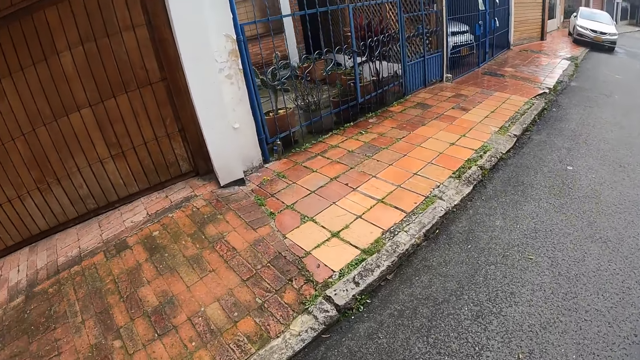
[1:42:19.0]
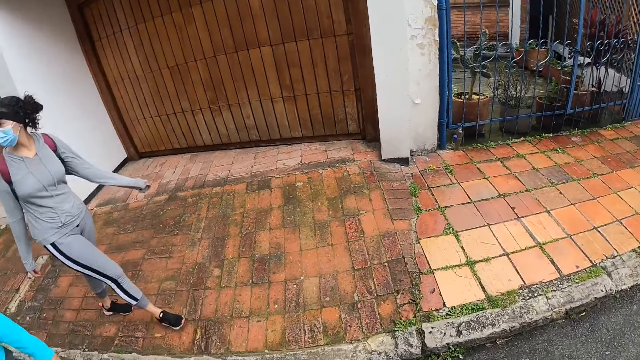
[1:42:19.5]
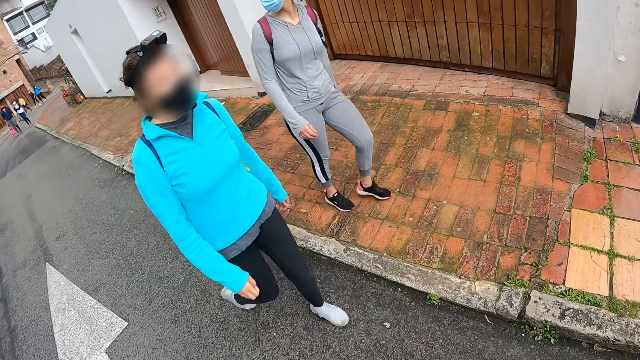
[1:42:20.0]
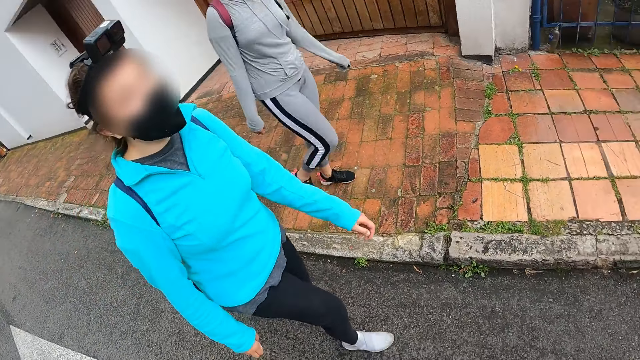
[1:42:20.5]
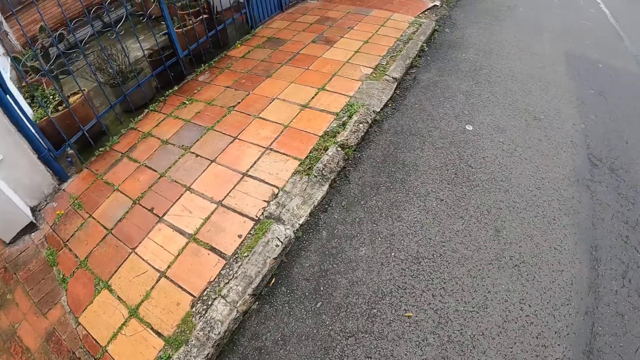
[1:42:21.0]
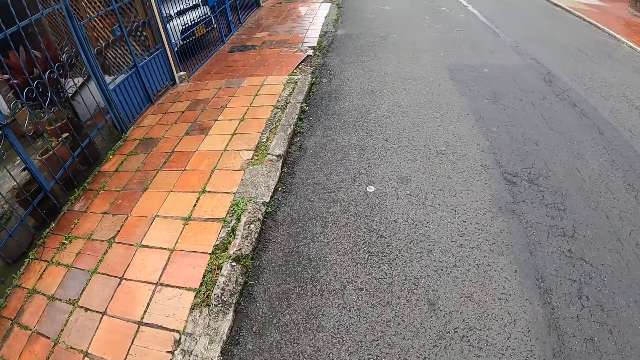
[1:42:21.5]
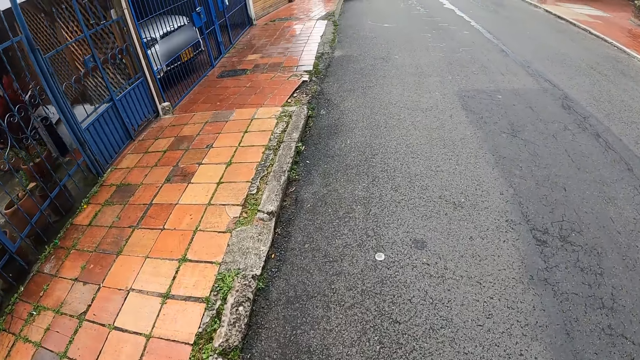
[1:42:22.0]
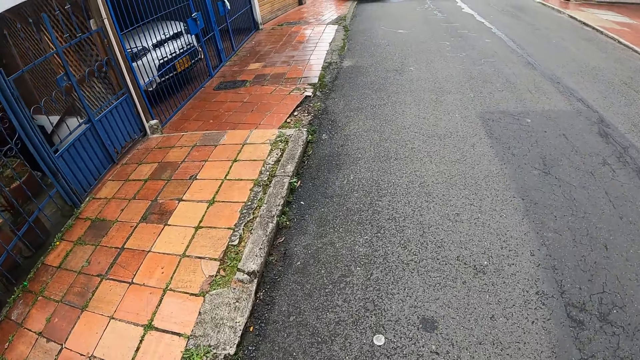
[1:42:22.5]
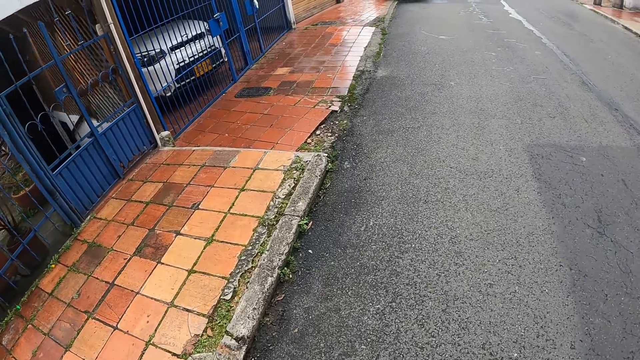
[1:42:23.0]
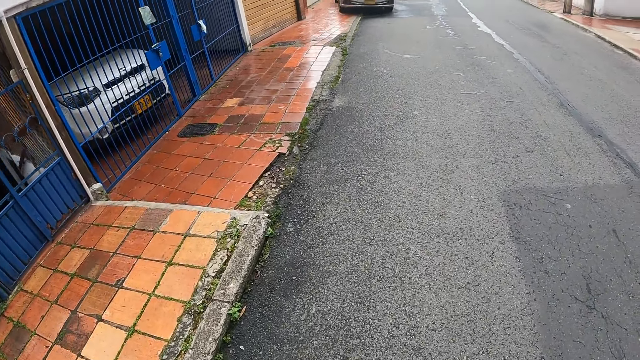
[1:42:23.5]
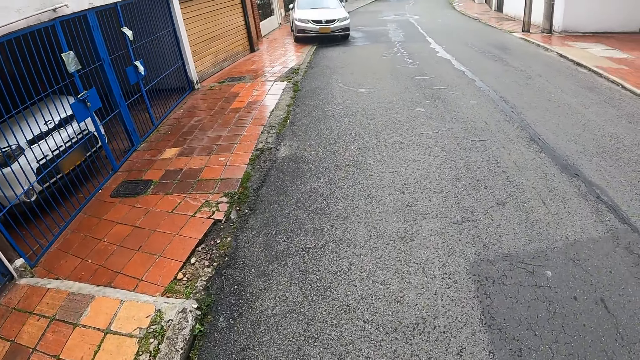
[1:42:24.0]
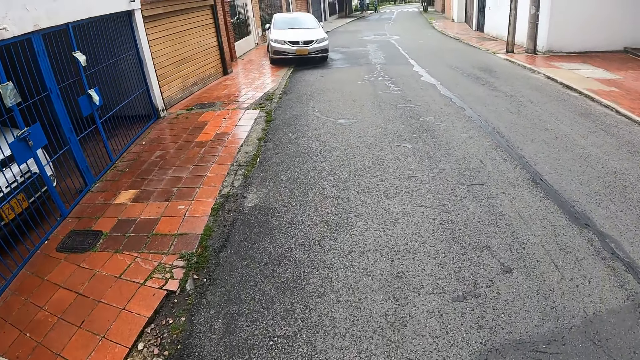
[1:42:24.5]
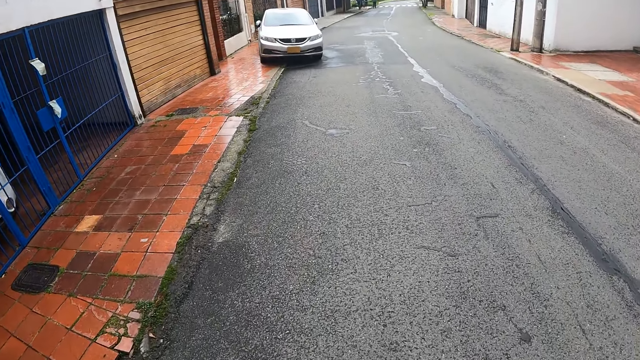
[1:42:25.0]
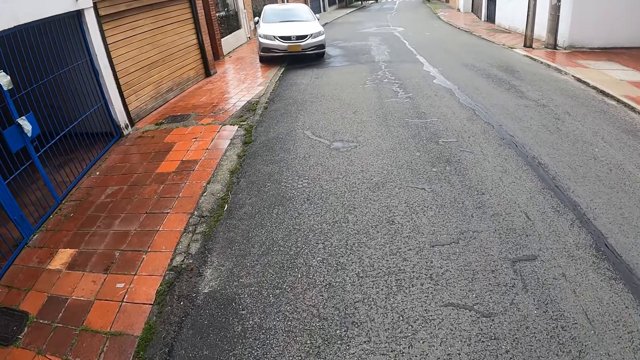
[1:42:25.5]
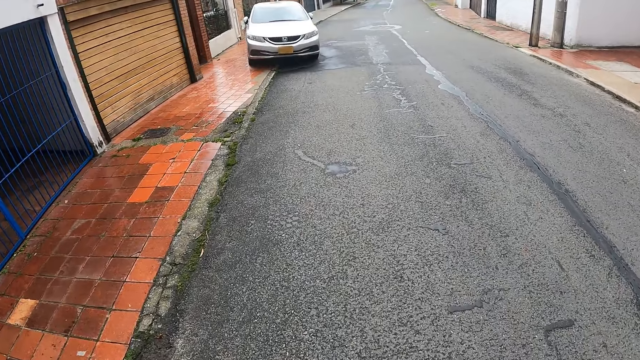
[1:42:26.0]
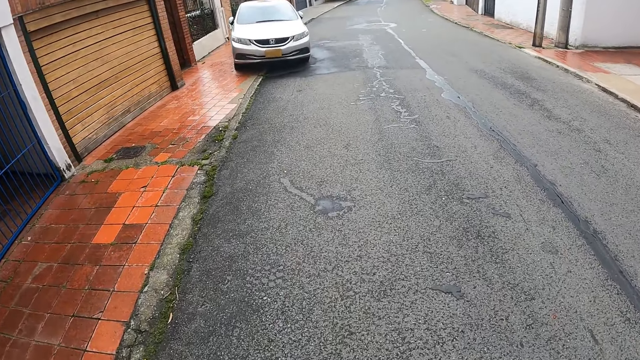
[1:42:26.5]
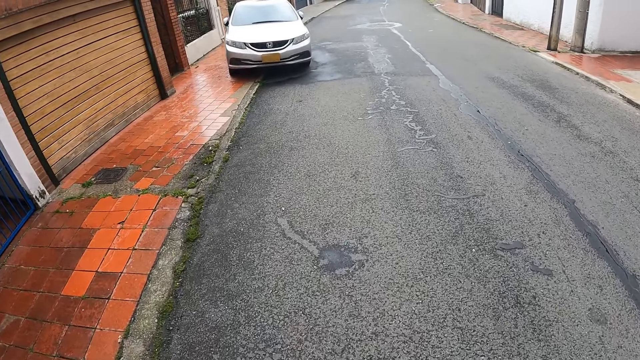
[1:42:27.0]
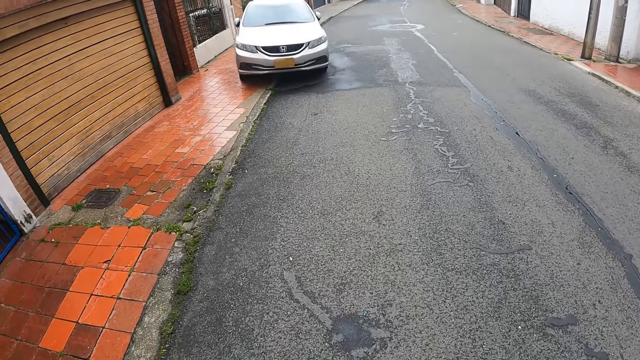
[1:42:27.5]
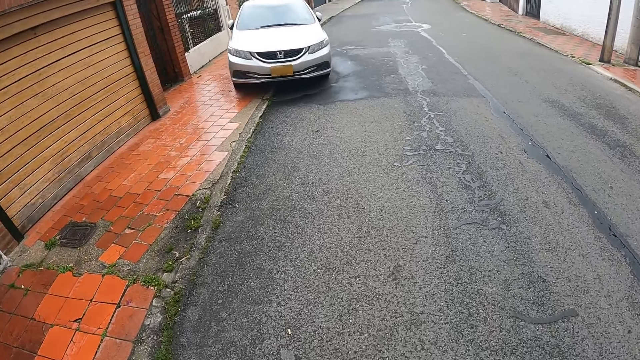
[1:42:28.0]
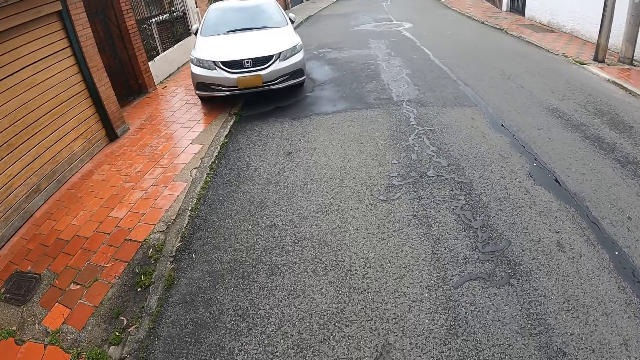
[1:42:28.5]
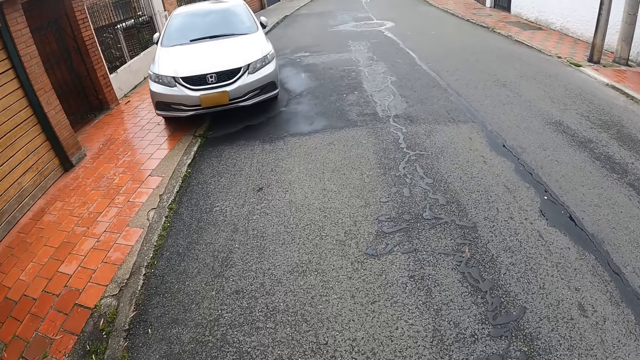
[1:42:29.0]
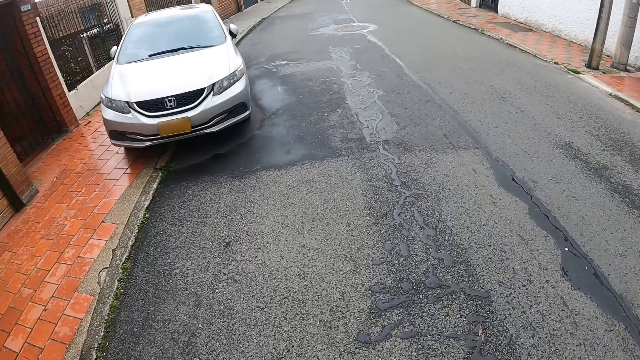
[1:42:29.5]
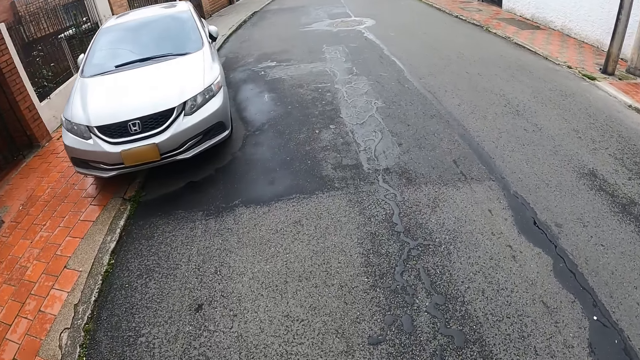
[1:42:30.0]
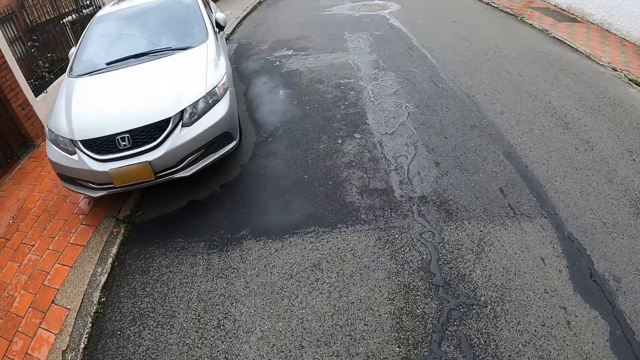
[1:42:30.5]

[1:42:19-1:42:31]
The camera wearer, a woman and another woman walk on the road. They look around. They, the woman and the other woman walk on the road.

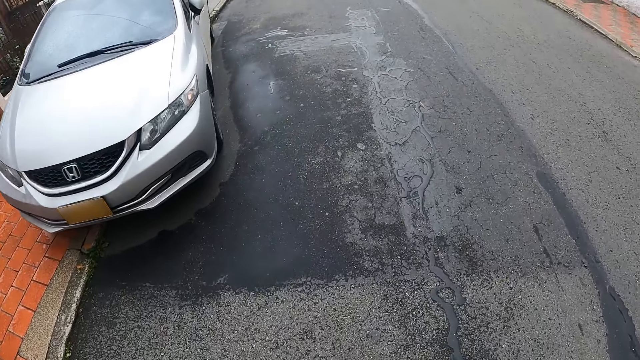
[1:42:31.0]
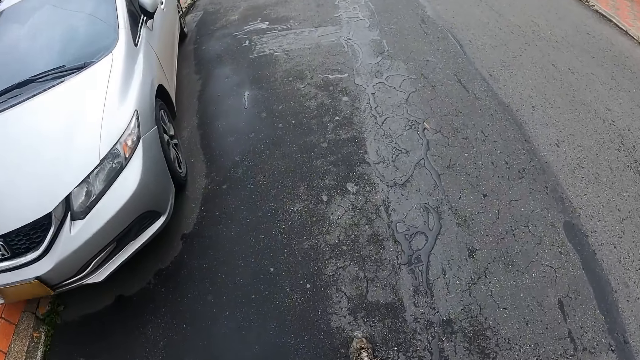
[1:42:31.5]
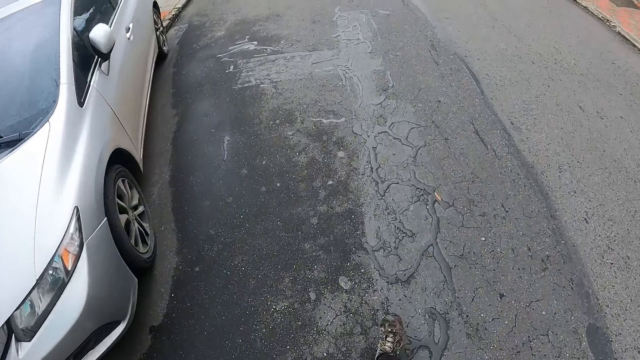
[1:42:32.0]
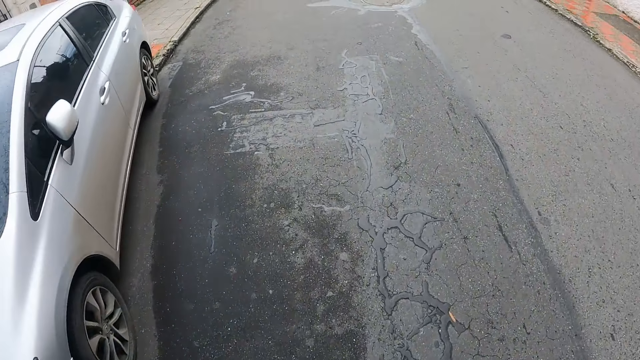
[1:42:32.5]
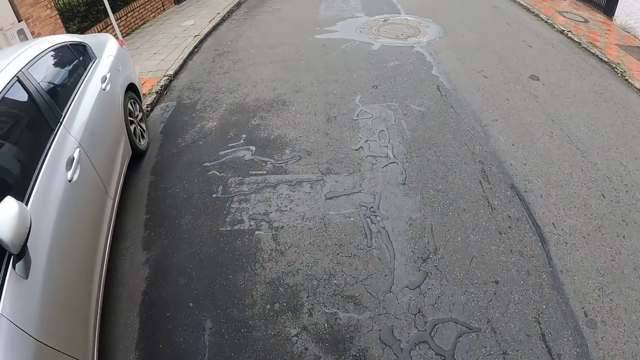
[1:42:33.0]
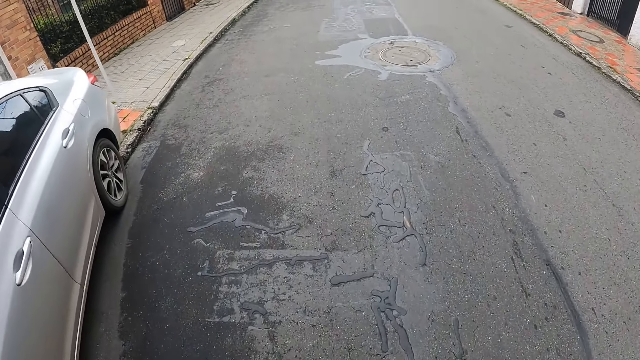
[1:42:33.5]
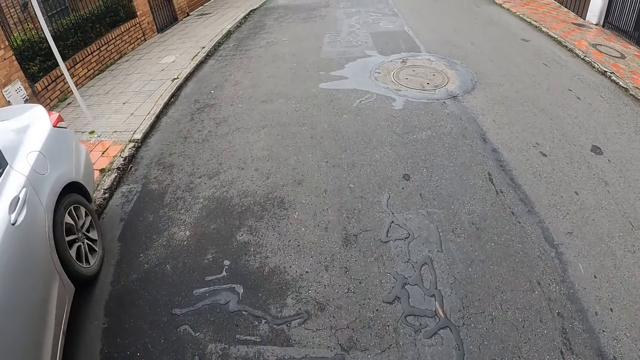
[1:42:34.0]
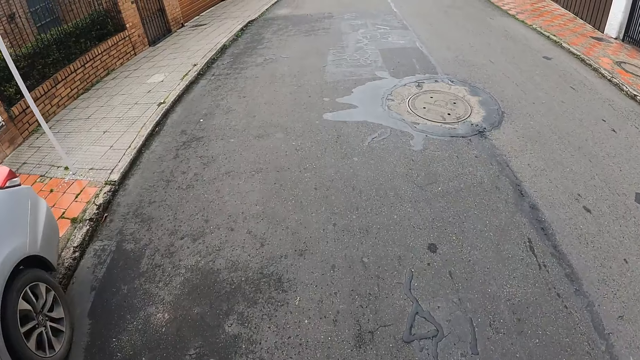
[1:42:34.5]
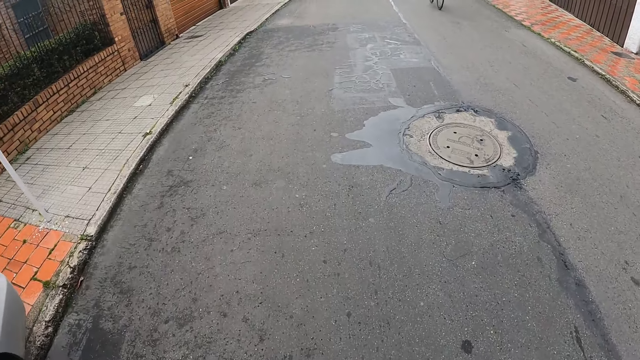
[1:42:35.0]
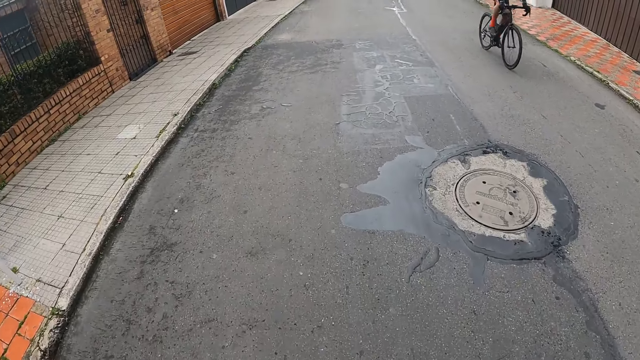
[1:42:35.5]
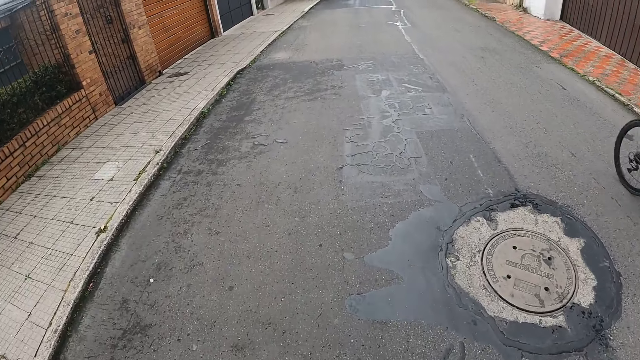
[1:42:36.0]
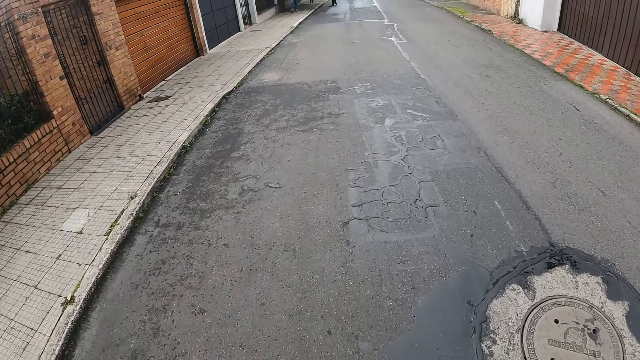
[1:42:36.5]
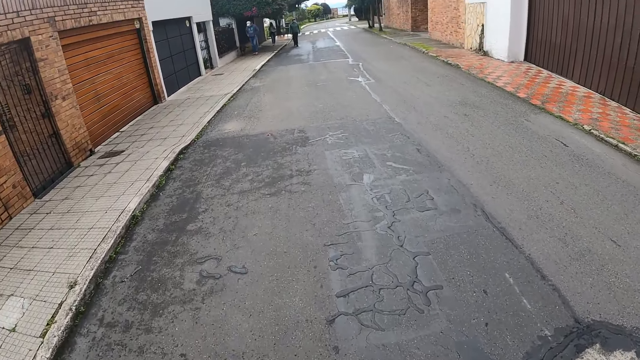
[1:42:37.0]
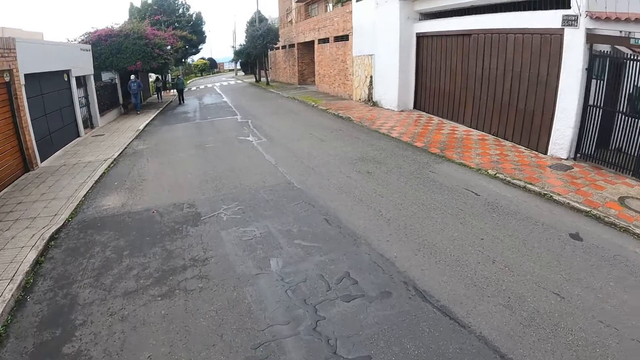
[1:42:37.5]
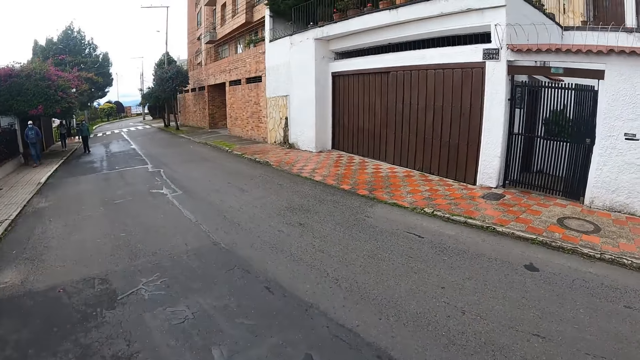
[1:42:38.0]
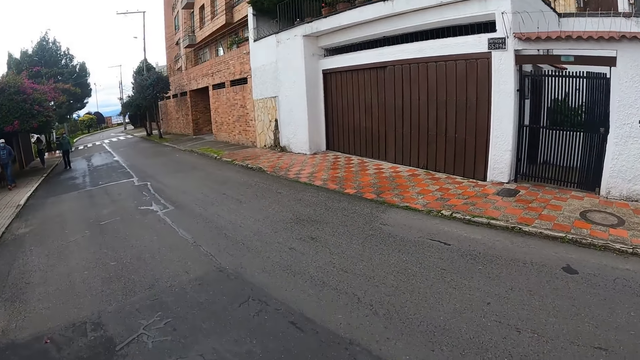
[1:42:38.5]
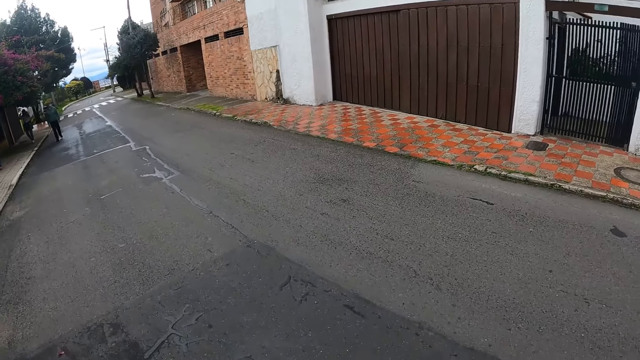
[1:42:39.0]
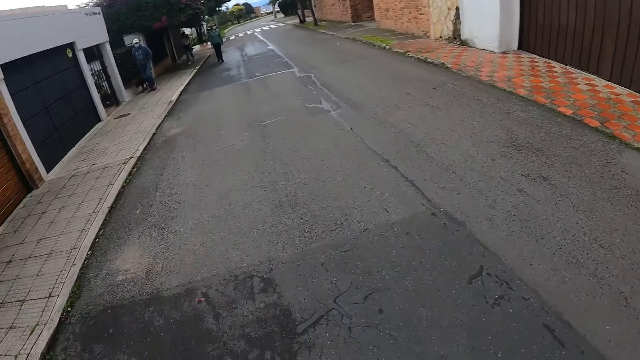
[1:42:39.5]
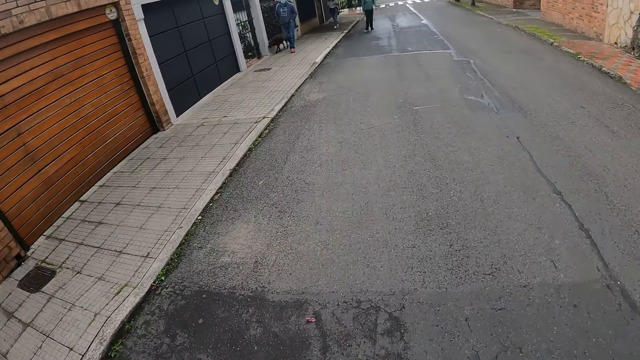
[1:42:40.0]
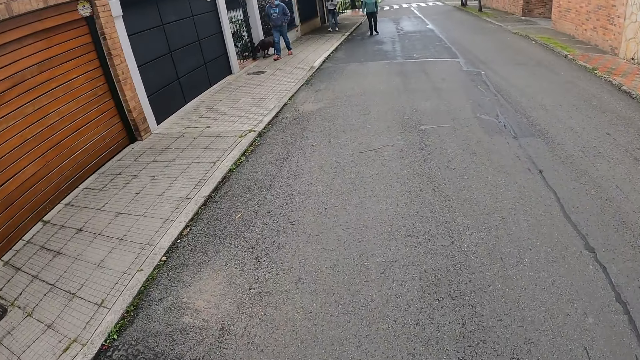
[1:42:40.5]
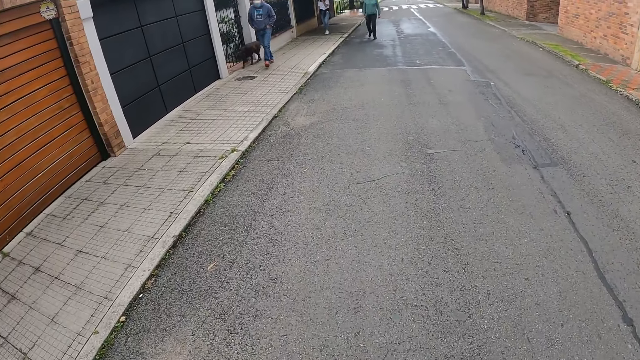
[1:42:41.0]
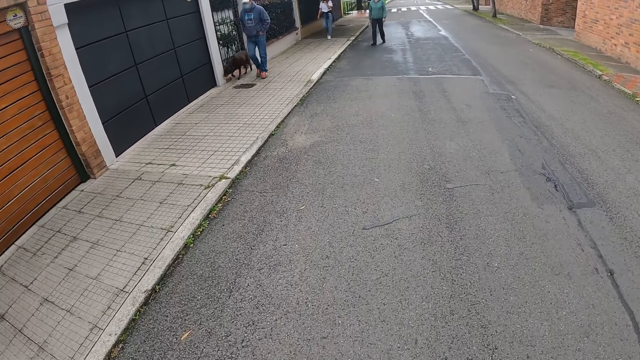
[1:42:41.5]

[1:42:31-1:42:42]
A cyclist rides past the camera wearer.
